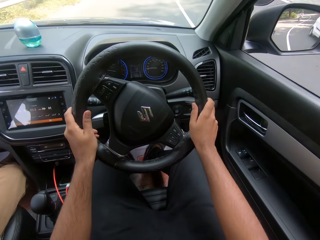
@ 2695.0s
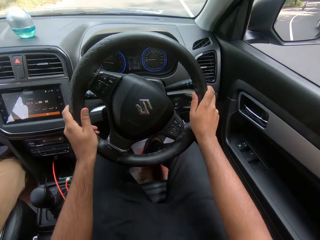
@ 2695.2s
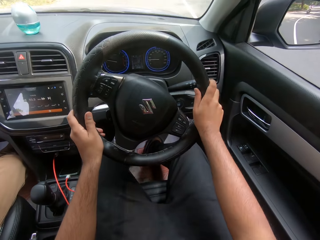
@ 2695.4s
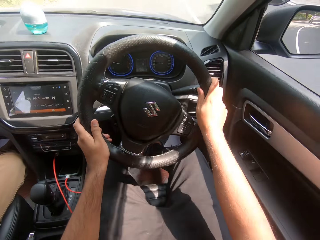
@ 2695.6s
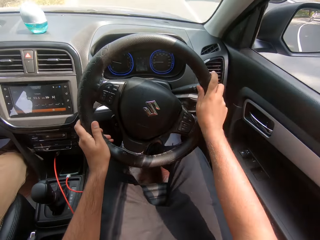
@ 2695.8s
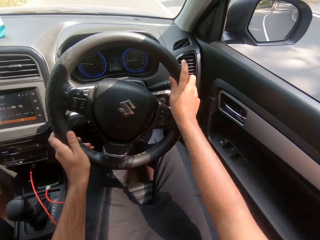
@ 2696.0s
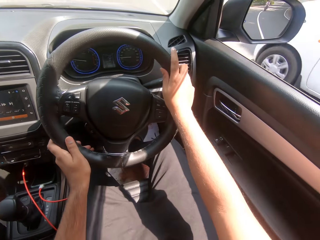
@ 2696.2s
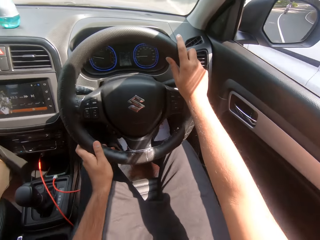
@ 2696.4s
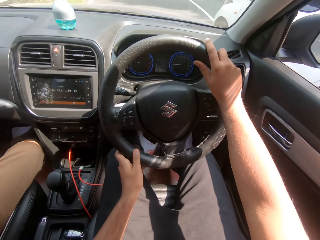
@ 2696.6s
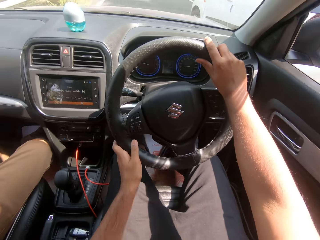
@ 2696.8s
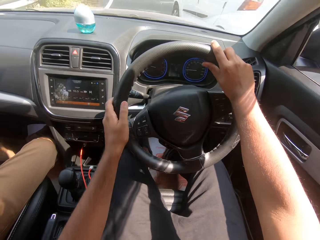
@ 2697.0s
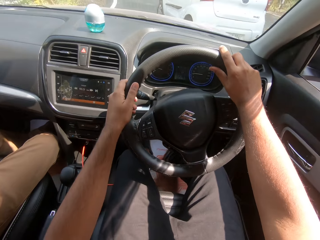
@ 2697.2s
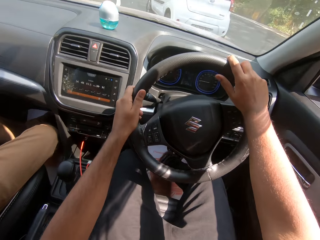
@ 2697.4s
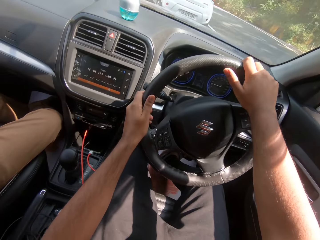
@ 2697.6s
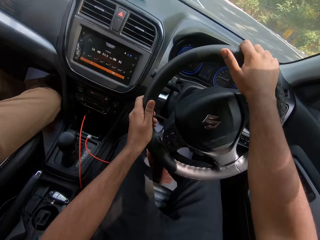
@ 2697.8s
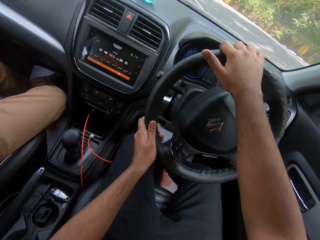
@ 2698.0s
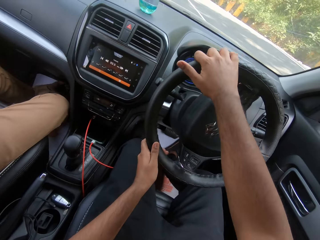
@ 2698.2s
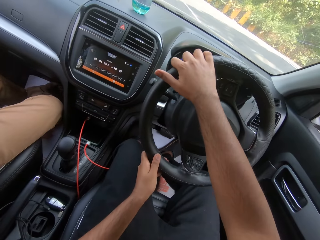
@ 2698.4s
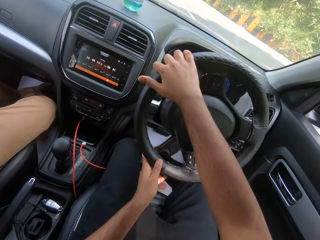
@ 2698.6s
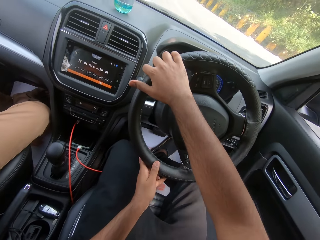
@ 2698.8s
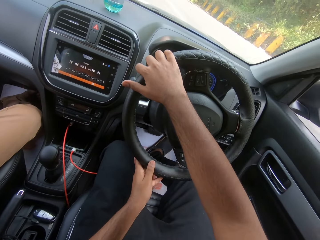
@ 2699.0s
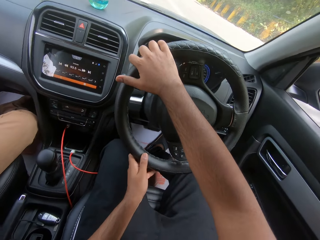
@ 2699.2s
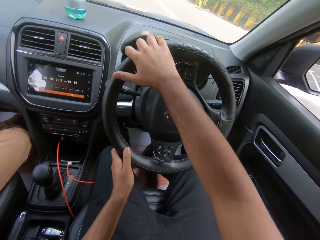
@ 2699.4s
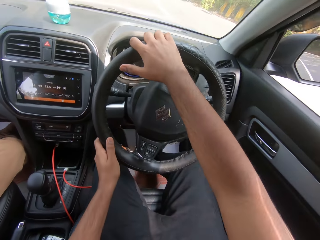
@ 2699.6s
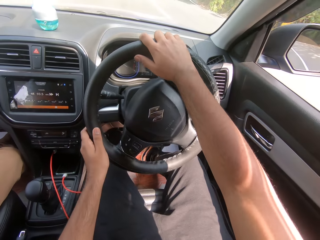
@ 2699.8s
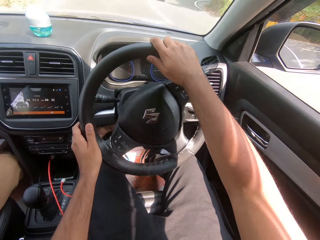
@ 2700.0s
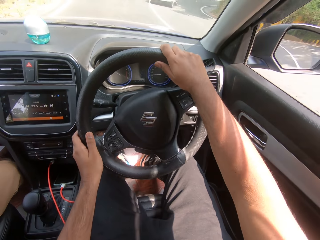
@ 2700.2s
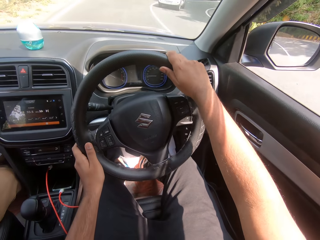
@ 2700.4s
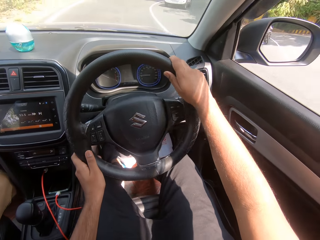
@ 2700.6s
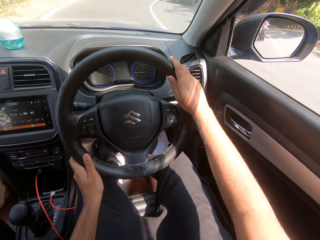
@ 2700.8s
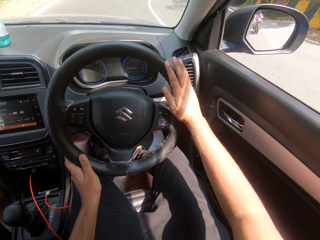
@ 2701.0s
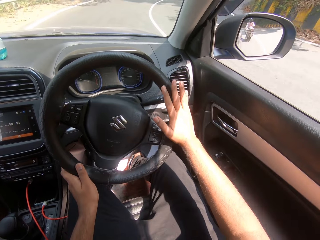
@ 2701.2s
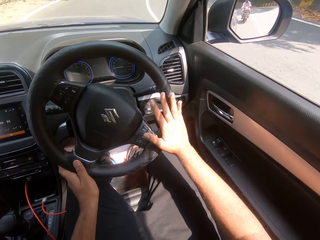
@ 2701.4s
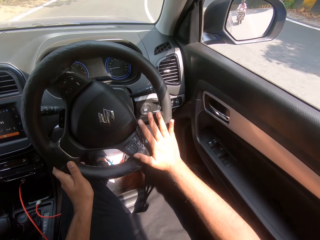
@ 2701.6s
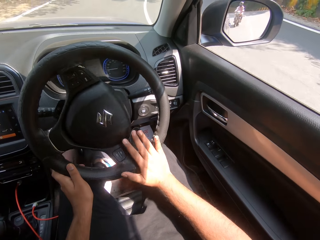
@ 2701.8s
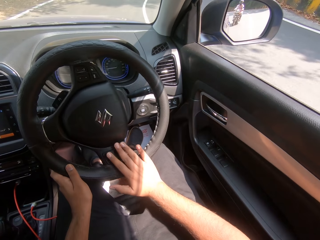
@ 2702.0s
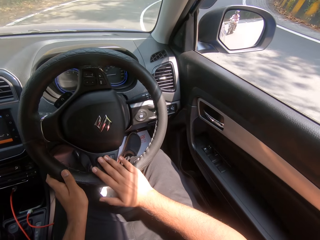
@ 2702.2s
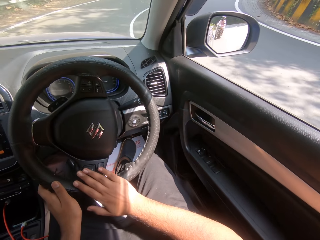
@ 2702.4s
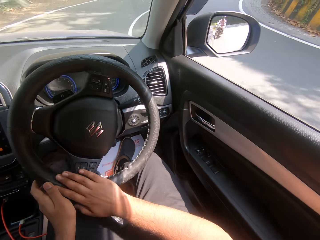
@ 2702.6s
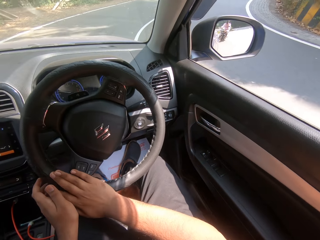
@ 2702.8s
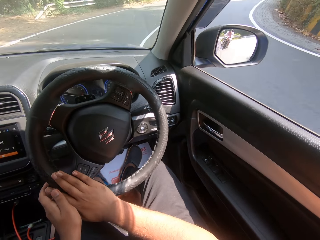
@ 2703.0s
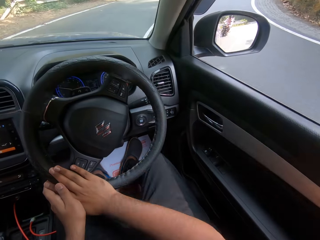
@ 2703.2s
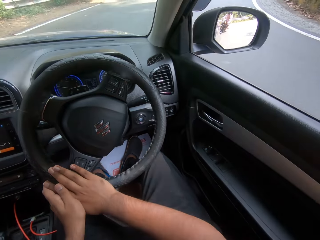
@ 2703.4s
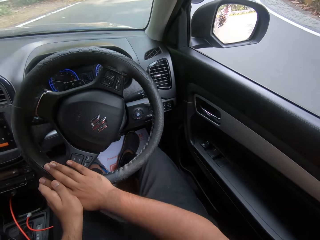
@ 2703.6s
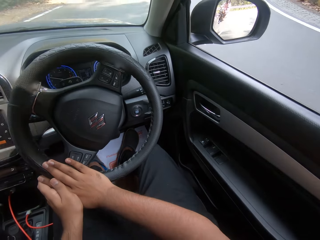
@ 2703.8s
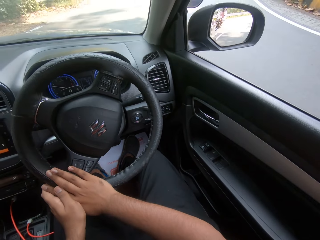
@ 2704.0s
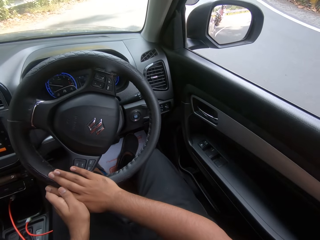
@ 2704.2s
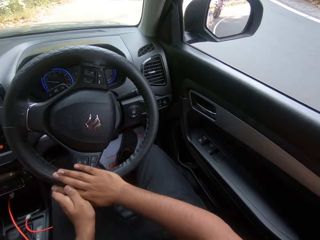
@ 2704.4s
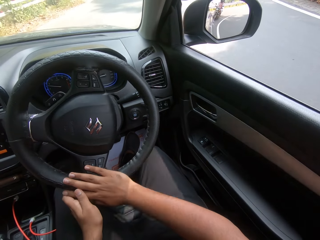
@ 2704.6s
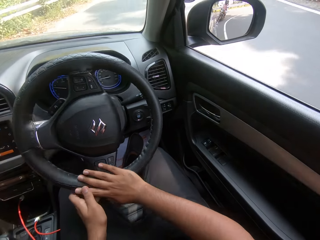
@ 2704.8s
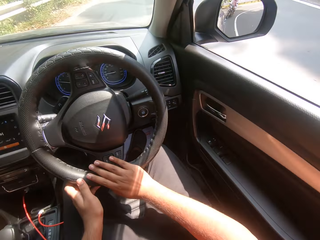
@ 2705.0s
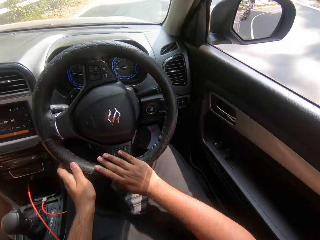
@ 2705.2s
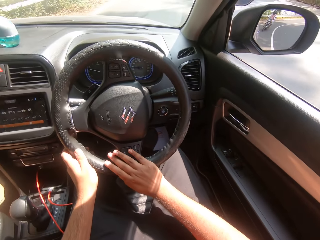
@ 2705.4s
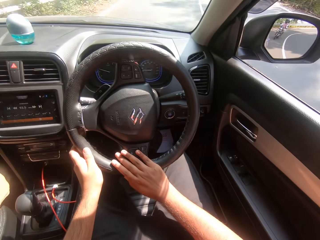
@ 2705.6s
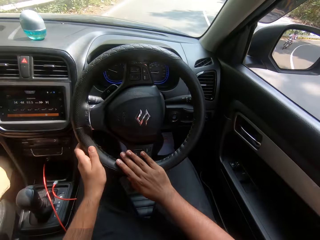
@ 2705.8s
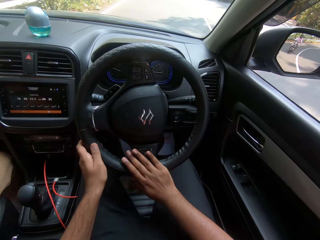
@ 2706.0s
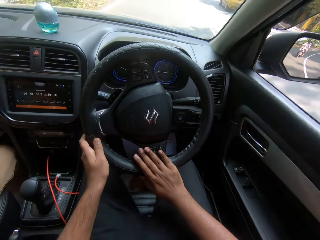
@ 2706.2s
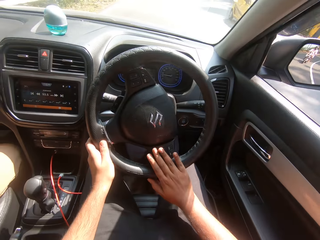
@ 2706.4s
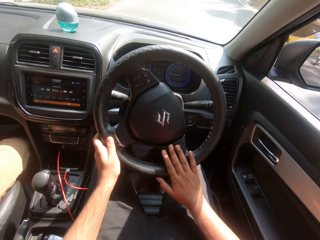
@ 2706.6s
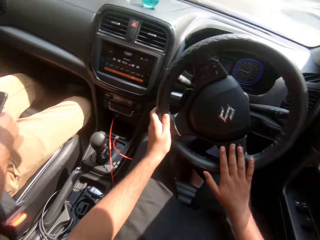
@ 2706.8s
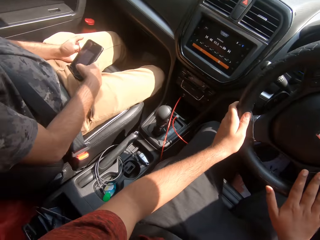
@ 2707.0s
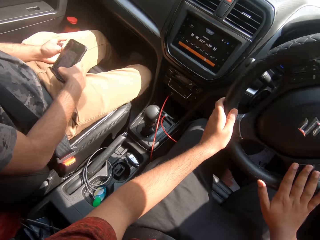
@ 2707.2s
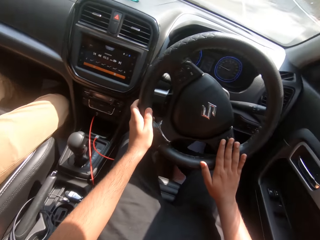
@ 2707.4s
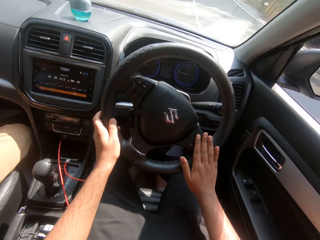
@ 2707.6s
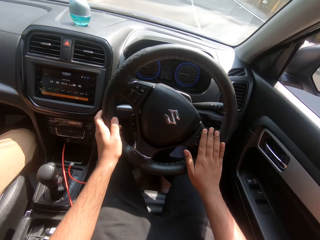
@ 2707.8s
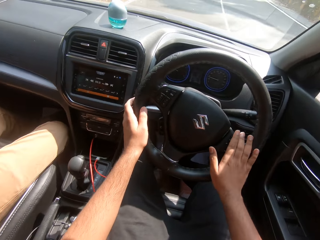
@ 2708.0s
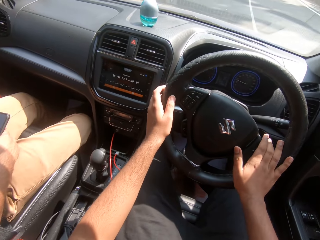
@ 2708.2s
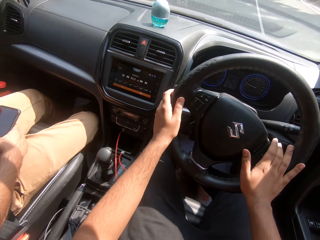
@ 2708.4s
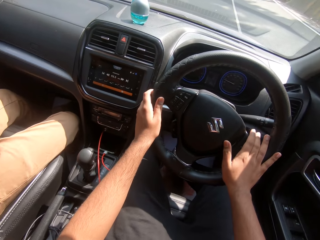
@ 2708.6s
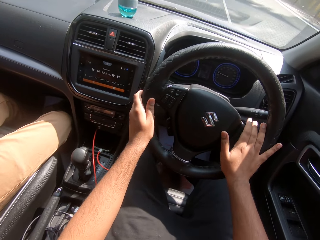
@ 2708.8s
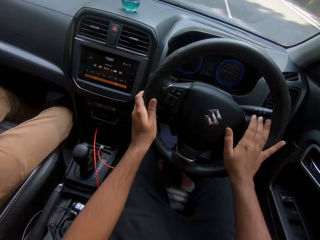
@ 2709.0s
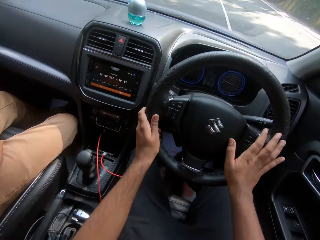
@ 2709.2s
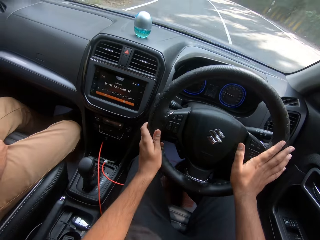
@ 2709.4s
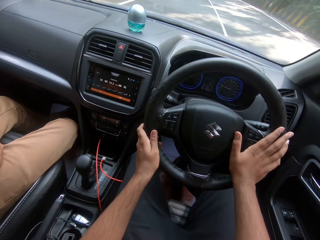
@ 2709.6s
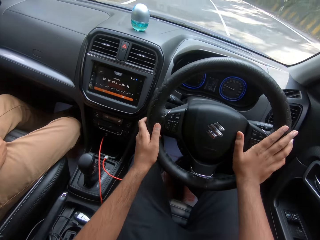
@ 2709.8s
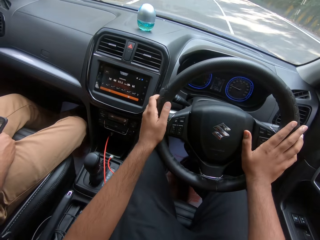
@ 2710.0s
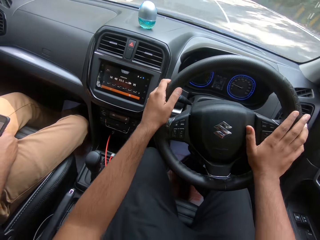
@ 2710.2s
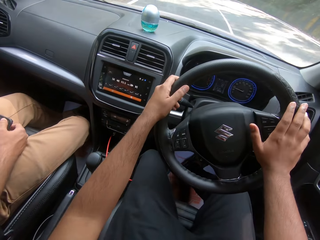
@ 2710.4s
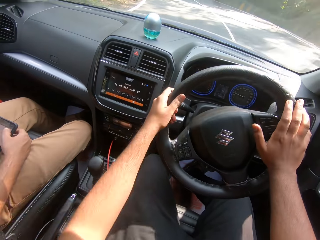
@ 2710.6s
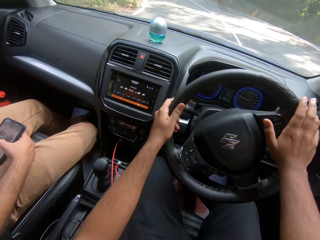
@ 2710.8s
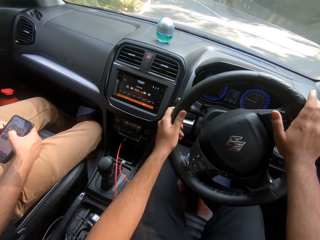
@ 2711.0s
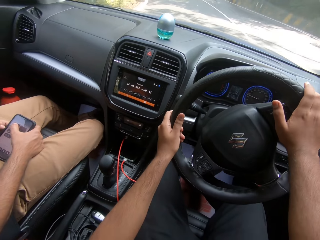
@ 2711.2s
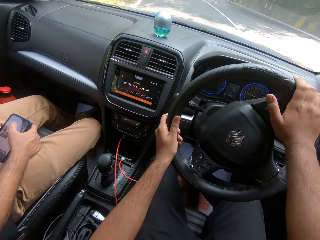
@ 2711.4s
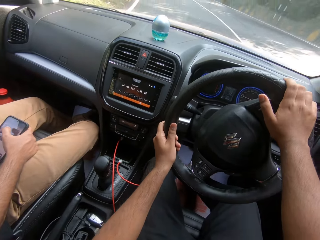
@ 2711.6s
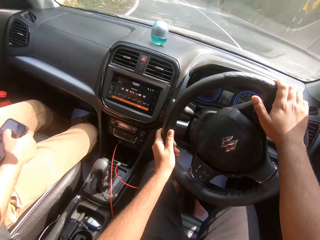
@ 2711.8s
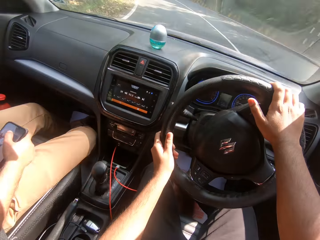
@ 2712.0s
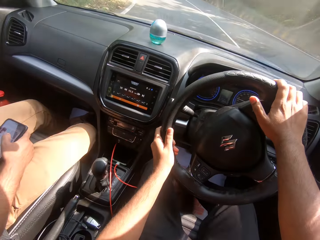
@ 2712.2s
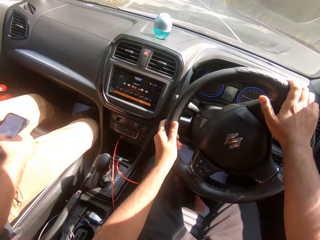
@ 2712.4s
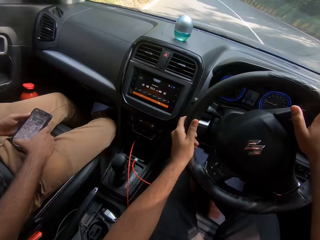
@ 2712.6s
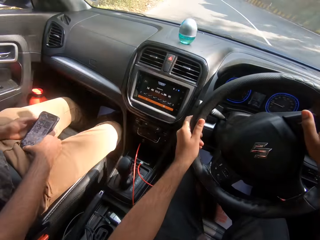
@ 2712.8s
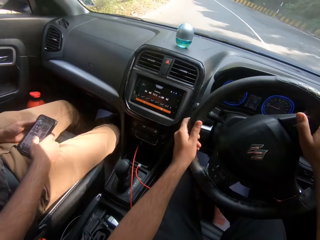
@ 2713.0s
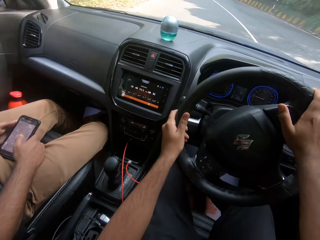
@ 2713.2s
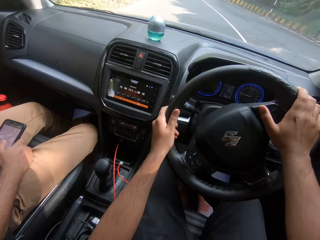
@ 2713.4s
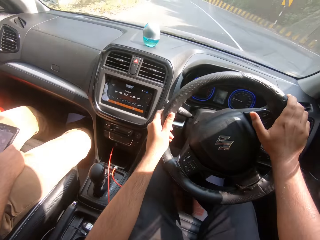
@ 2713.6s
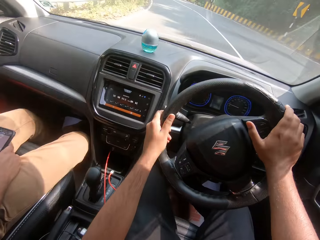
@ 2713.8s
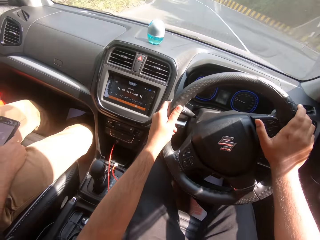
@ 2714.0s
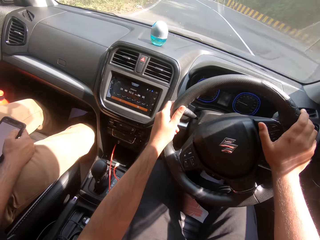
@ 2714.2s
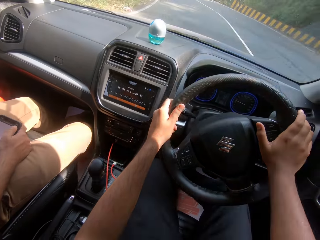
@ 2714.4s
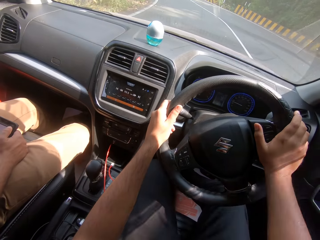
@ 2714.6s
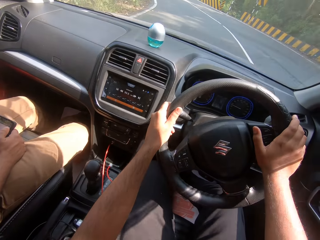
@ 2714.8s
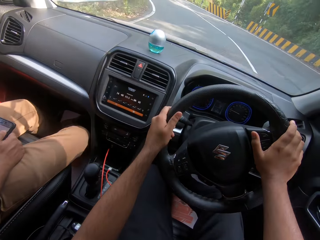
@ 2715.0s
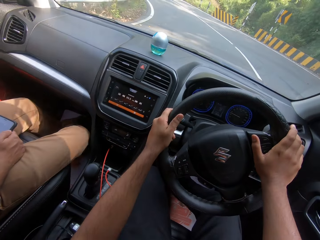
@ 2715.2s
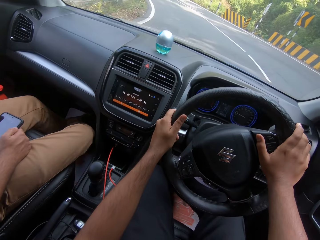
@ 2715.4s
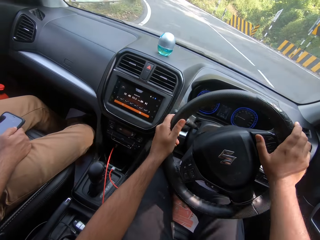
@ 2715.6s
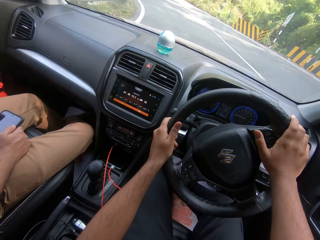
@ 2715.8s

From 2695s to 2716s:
A yellow car drives past the camera wearer. The man operates the phone with his right hand.
